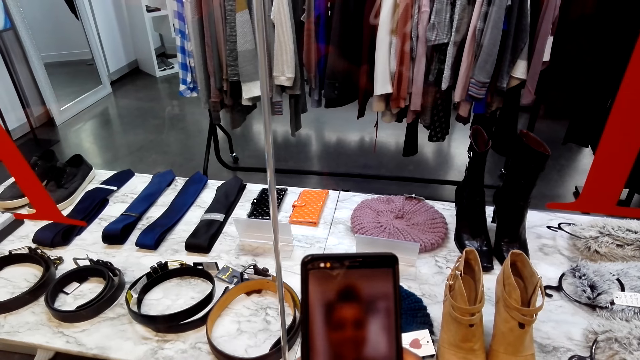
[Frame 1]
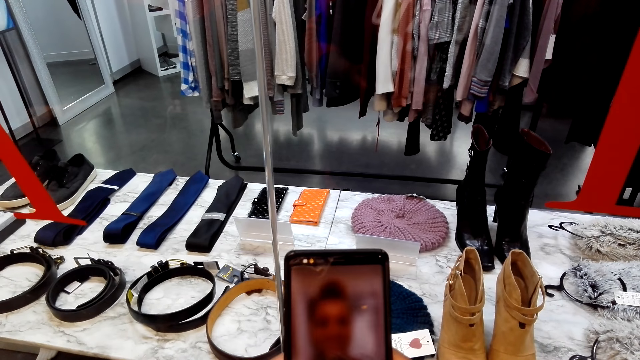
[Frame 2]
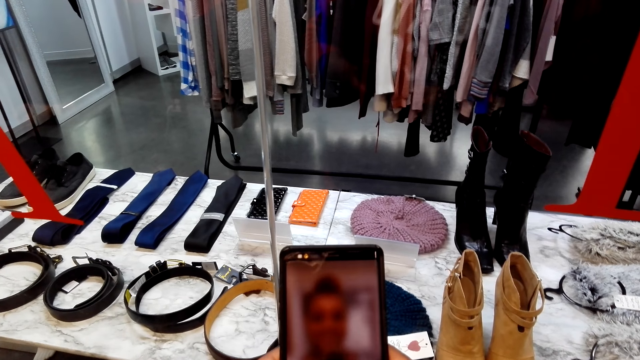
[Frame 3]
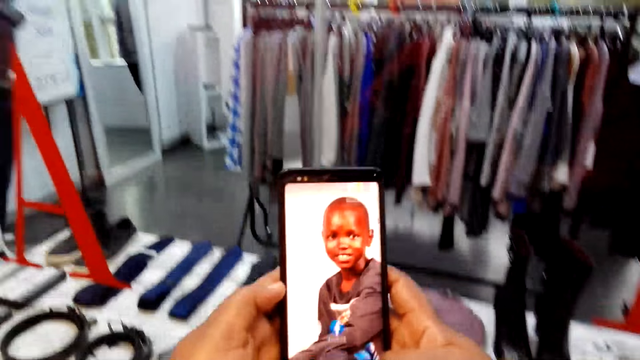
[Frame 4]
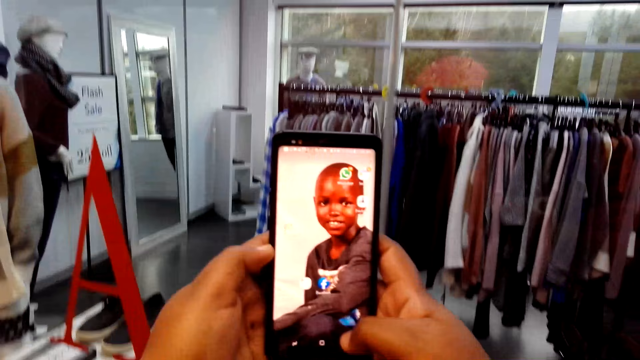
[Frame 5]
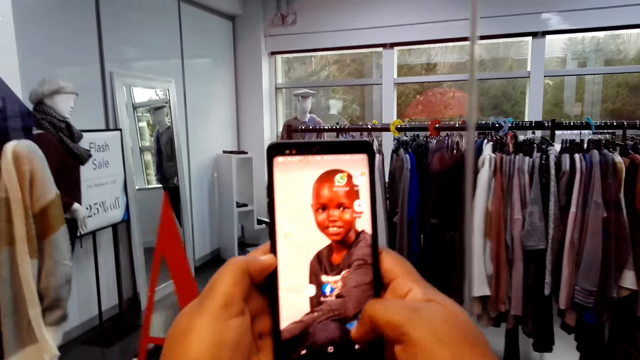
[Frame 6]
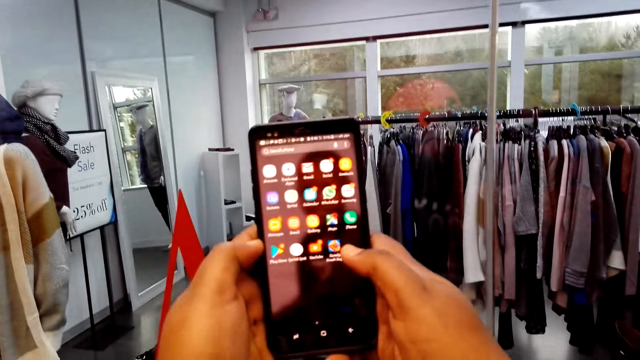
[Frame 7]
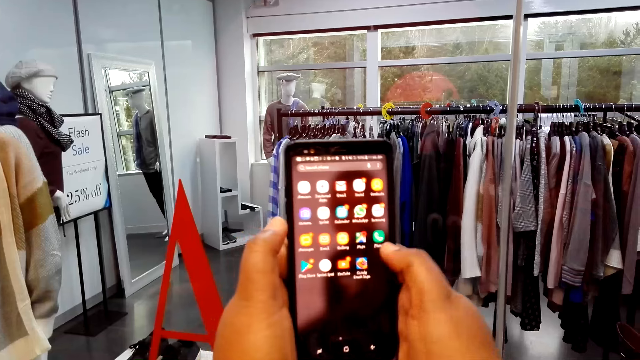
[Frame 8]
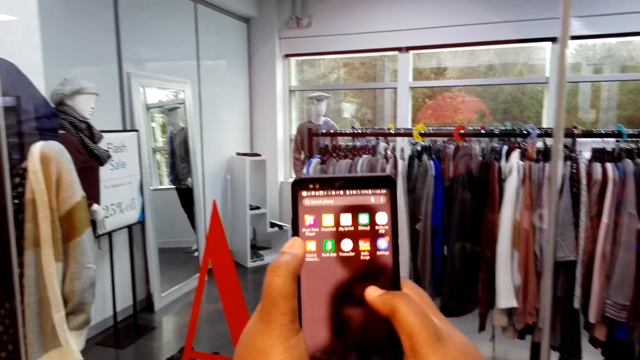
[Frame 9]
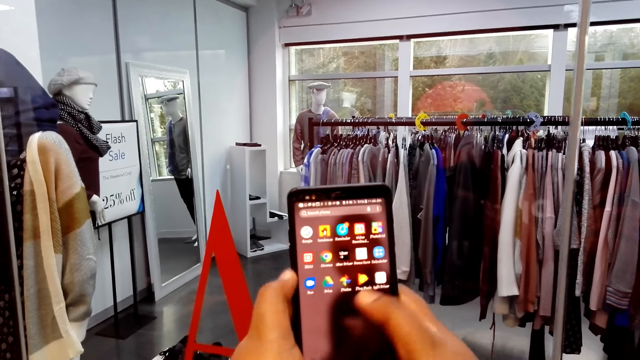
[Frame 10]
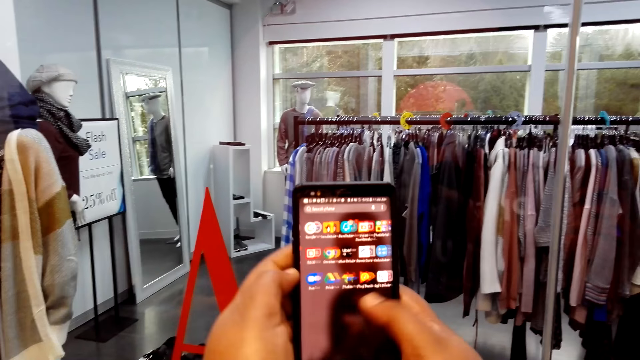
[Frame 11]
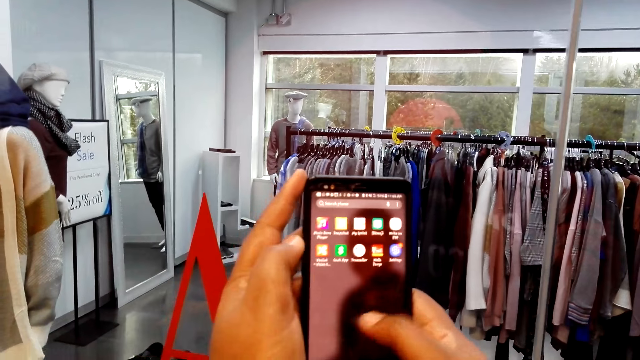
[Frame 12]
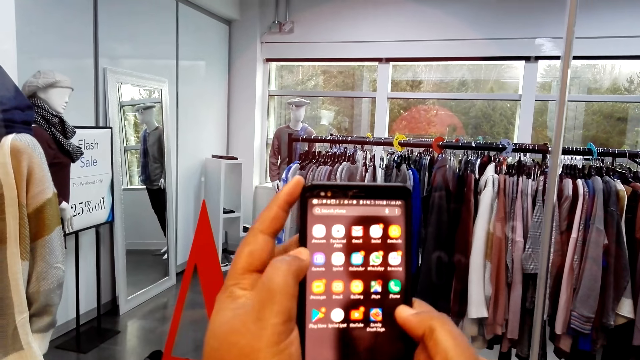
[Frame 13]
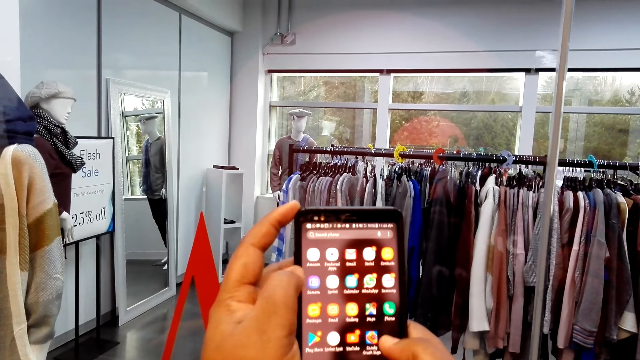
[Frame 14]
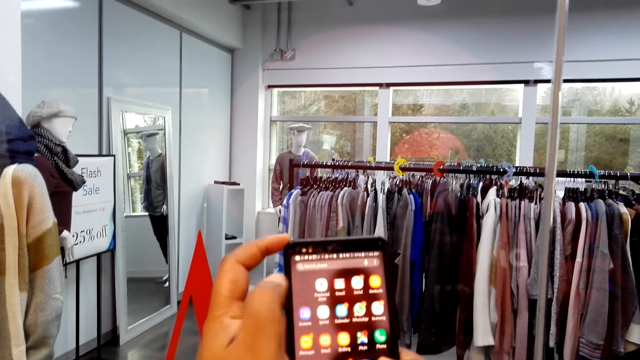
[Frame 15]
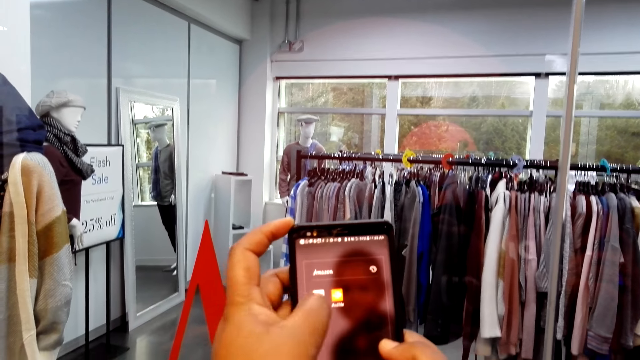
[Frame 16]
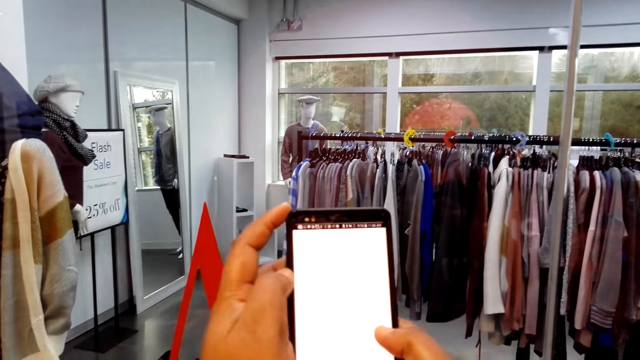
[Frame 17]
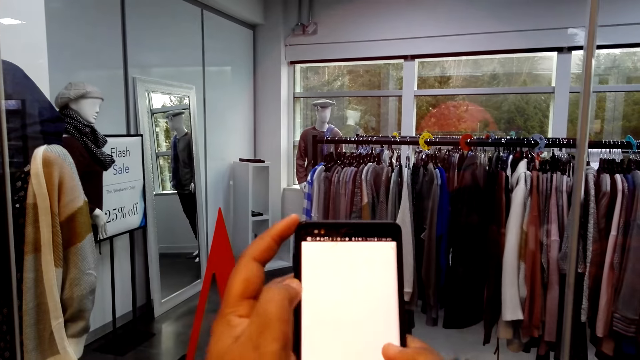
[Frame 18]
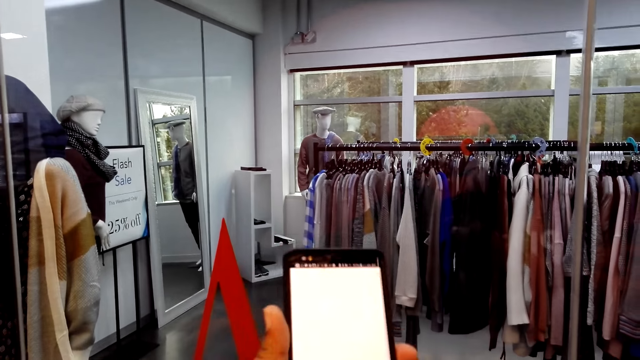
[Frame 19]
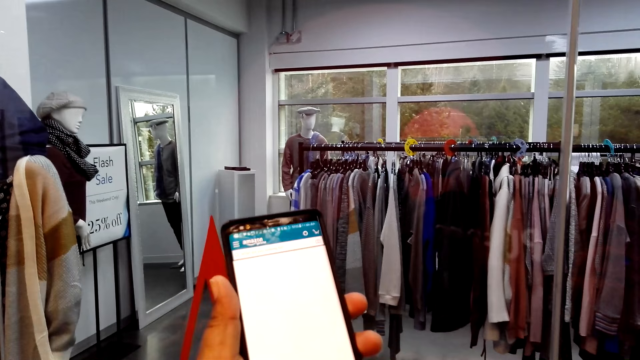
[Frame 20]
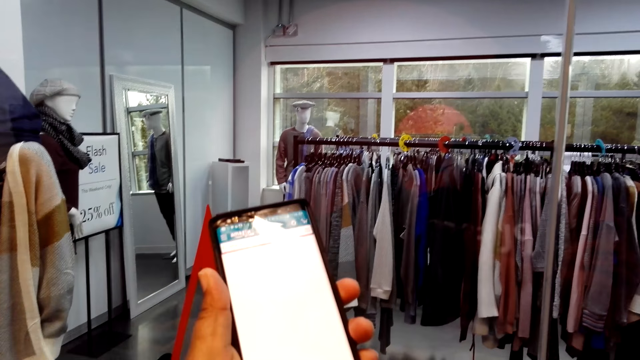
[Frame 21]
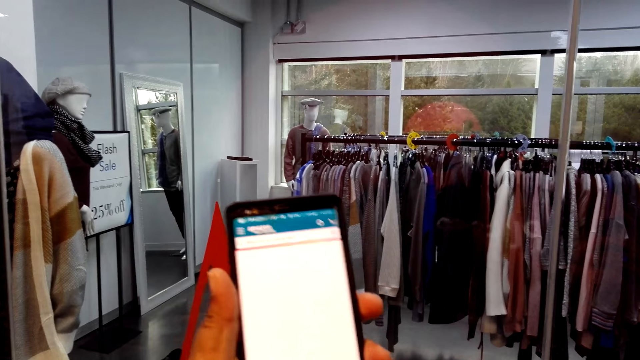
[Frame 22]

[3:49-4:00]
The camera wearer lifts the phone up. They scroll the phone in the room. They hold the phone in the room with both hands.

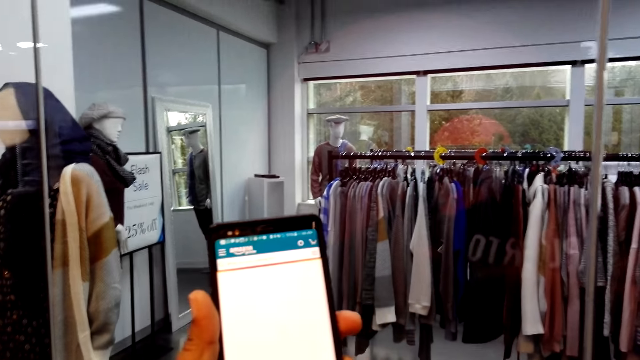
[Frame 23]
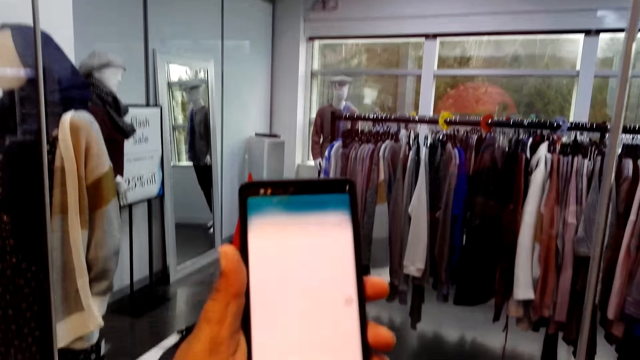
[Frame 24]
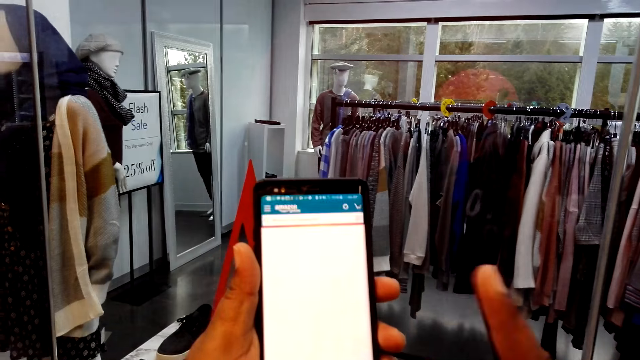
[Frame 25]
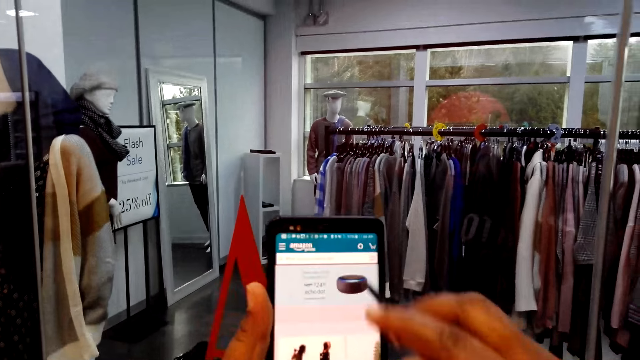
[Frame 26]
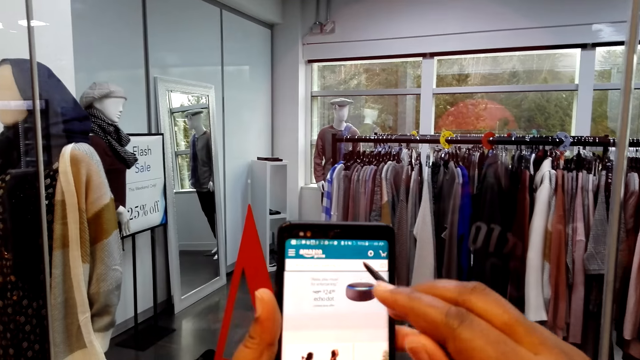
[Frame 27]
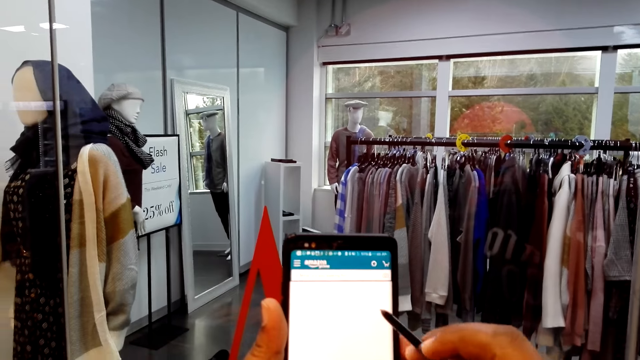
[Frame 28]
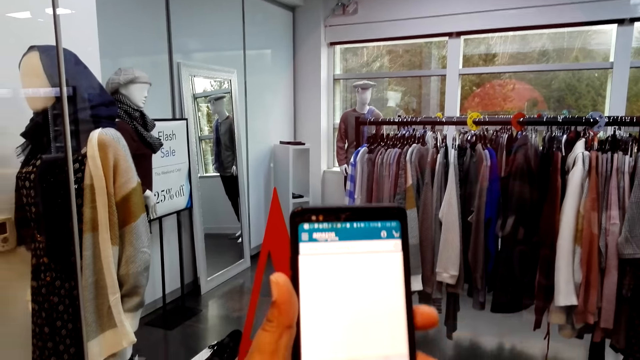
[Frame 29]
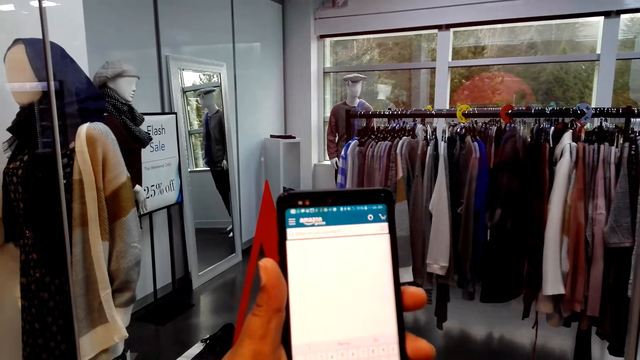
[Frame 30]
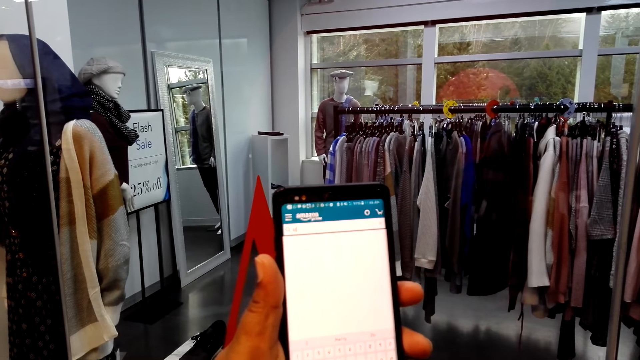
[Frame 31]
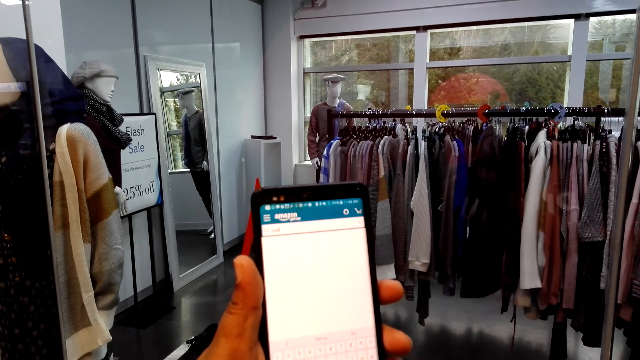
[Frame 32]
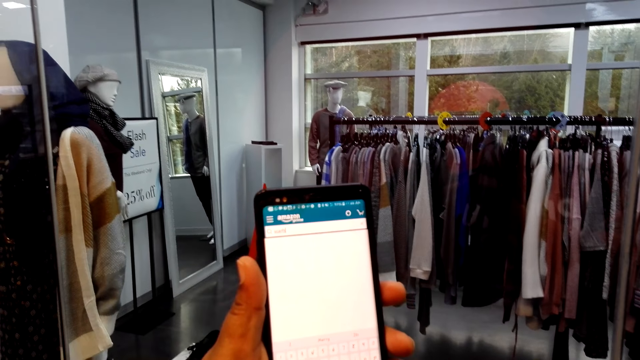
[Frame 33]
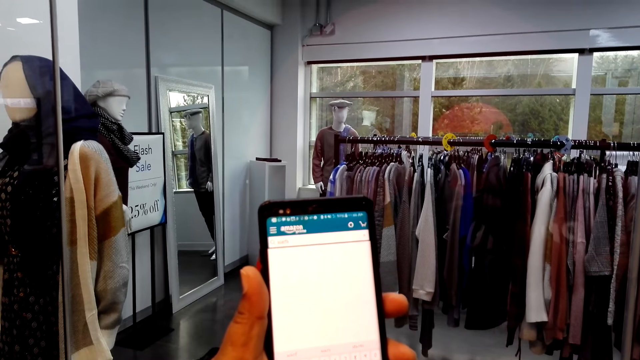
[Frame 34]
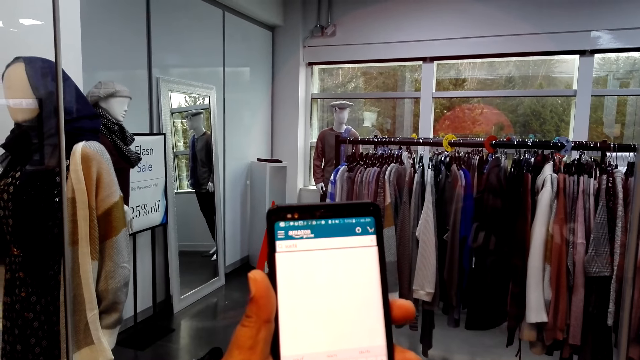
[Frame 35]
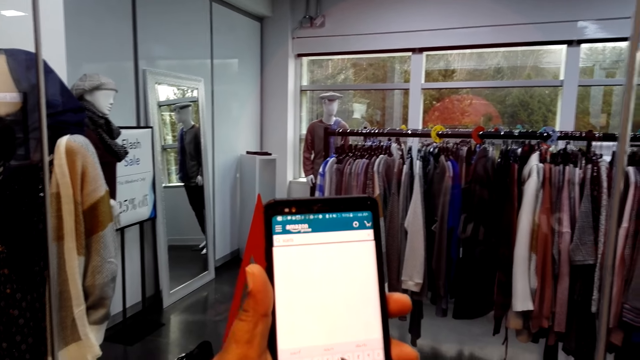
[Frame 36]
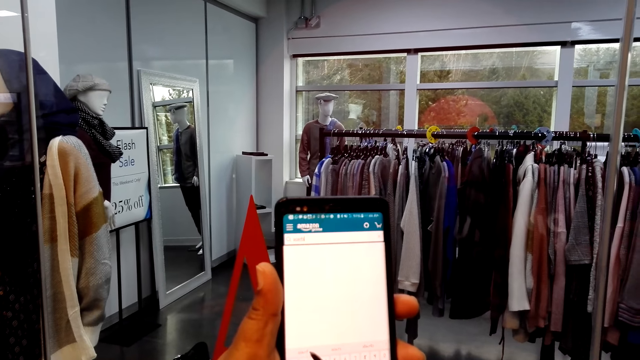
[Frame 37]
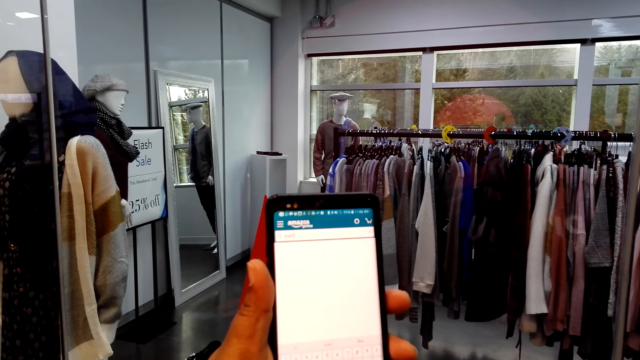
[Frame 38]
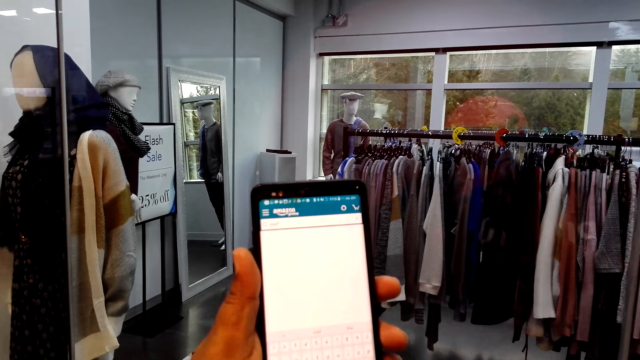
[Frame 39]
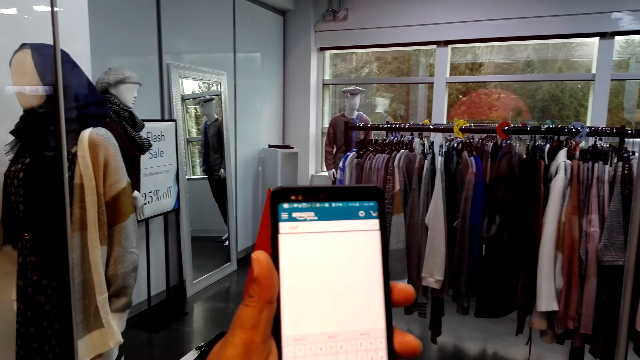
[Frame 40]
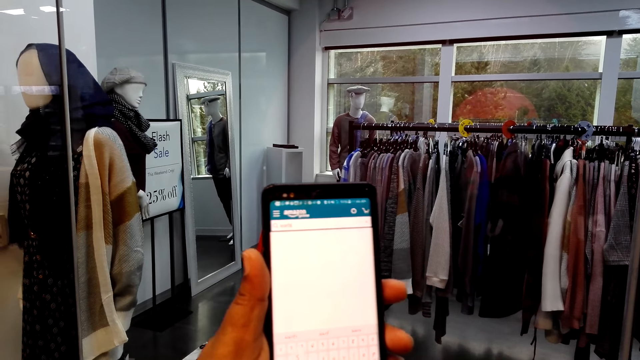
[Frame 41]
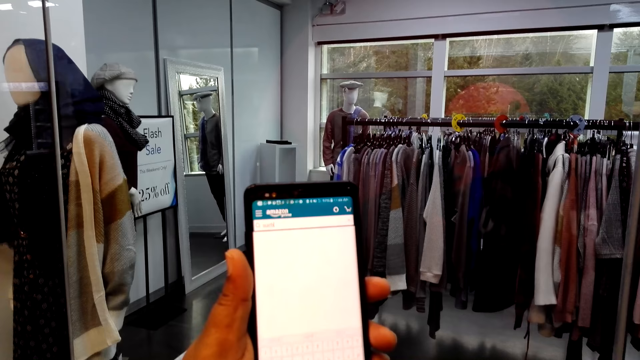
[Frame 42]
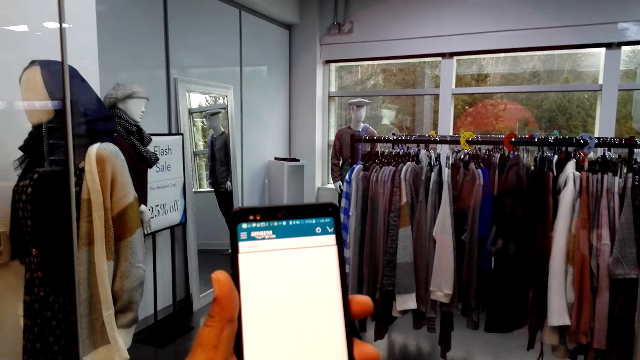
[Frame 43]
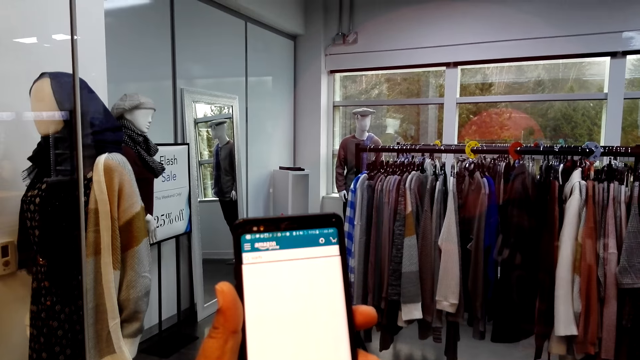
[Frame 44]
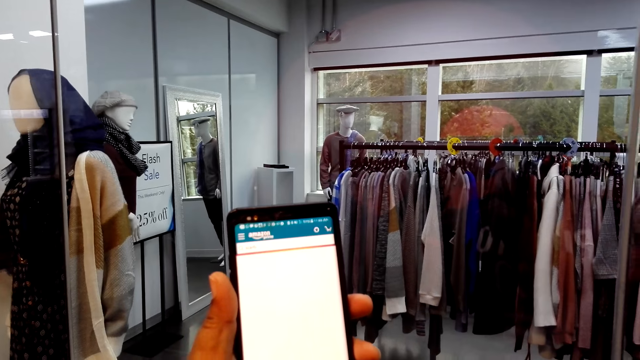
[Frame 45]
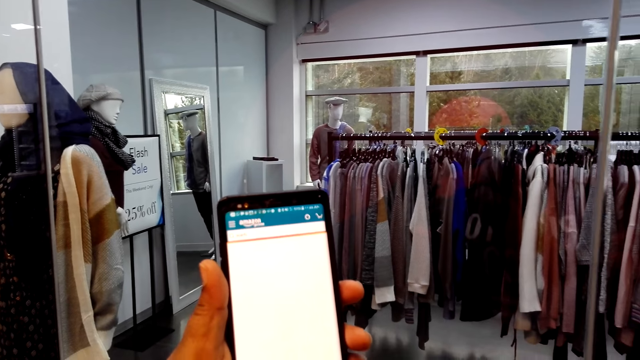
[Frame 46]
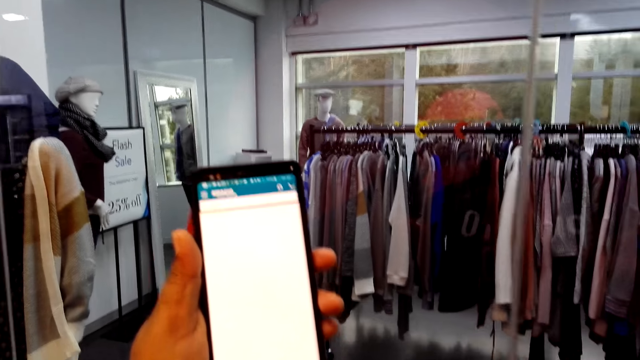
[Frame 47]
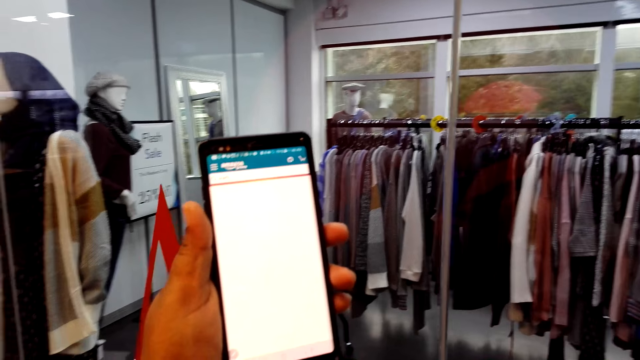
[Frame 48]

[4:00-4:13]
The camera wearer scrolls a phone with a stylus pen. They point at the phone with the pen. They hold the phone in the room with the left hand.
